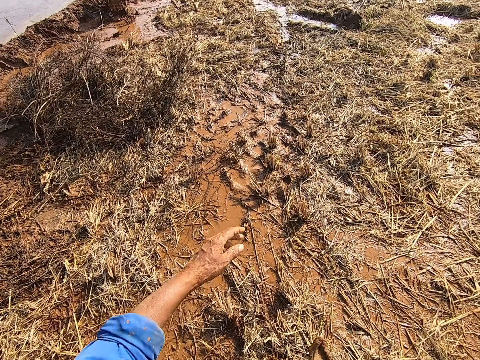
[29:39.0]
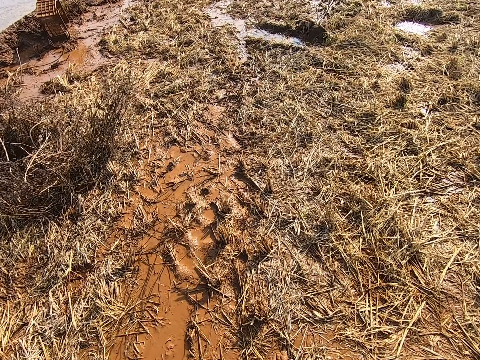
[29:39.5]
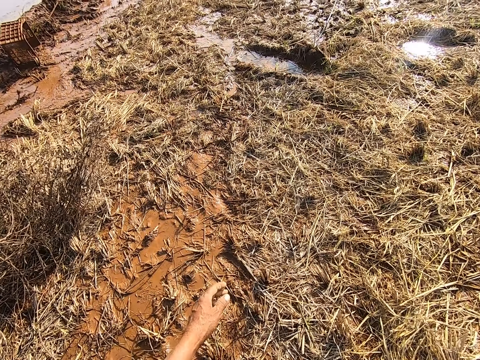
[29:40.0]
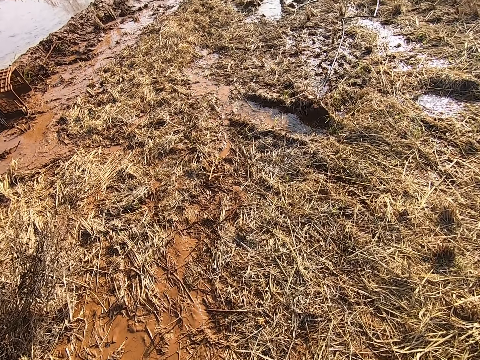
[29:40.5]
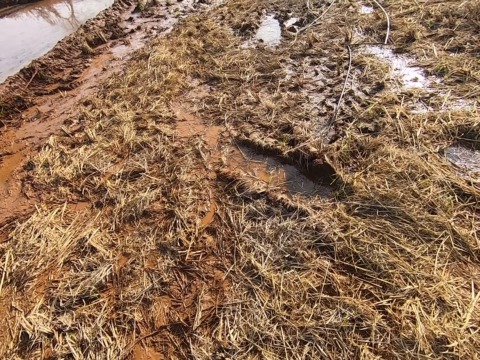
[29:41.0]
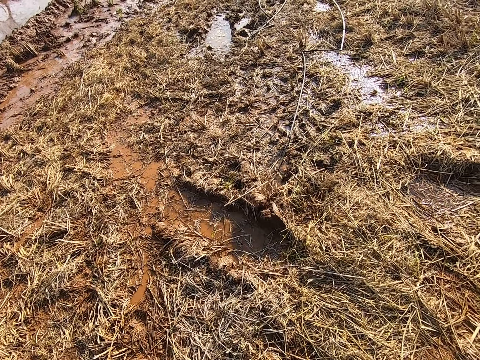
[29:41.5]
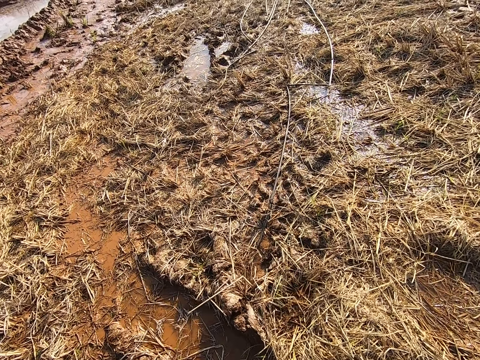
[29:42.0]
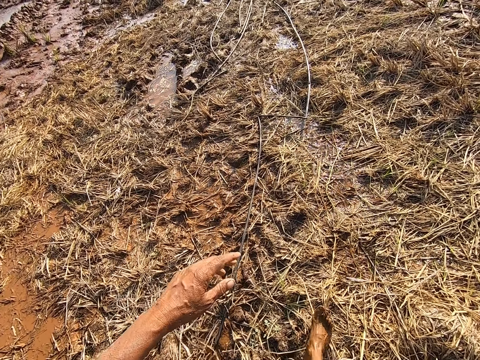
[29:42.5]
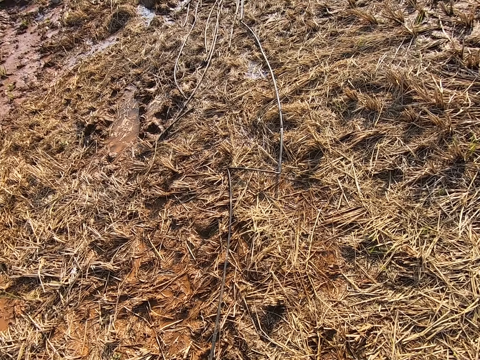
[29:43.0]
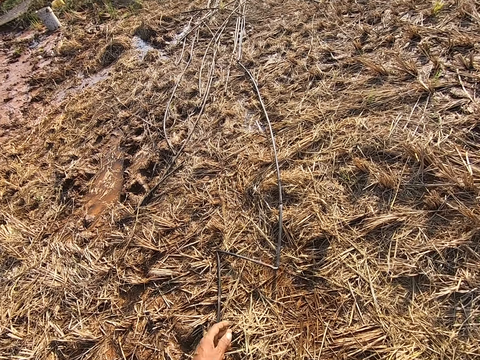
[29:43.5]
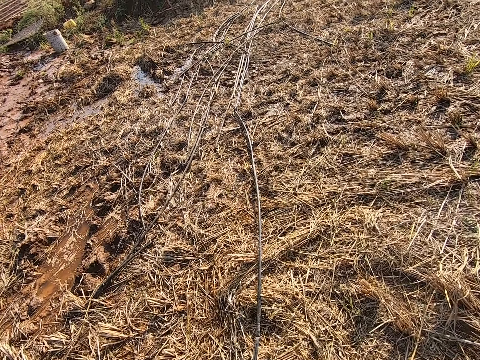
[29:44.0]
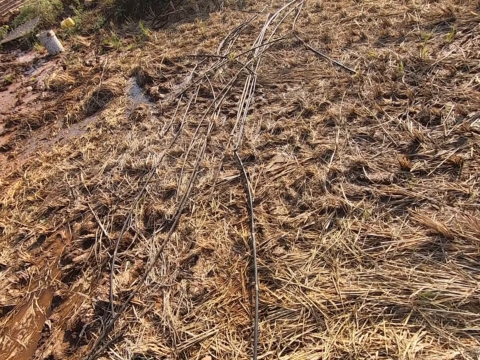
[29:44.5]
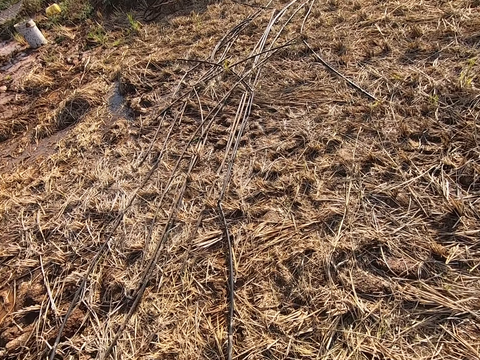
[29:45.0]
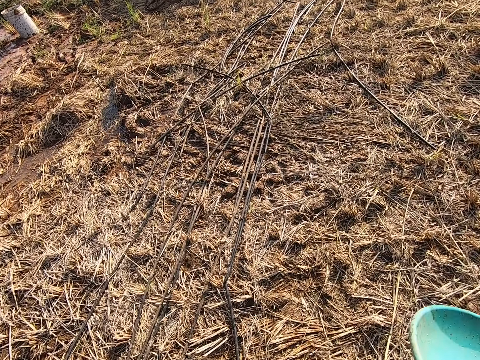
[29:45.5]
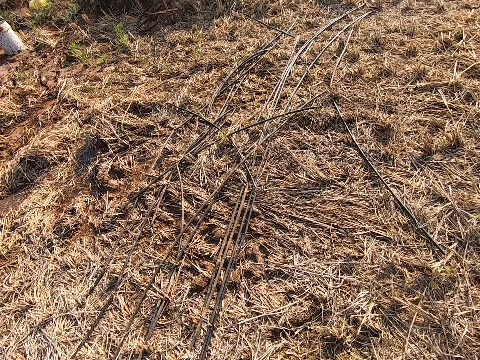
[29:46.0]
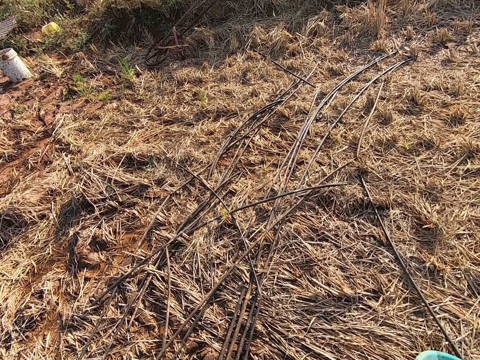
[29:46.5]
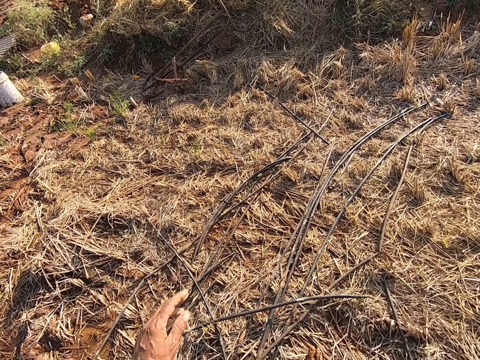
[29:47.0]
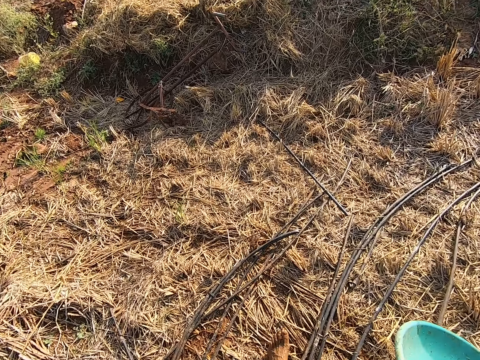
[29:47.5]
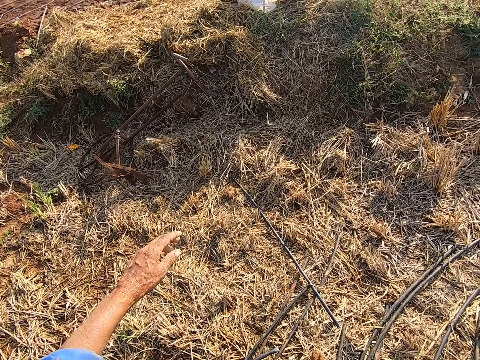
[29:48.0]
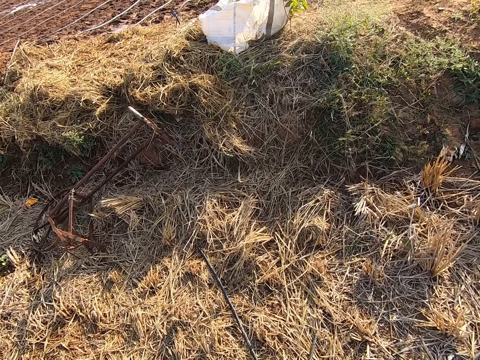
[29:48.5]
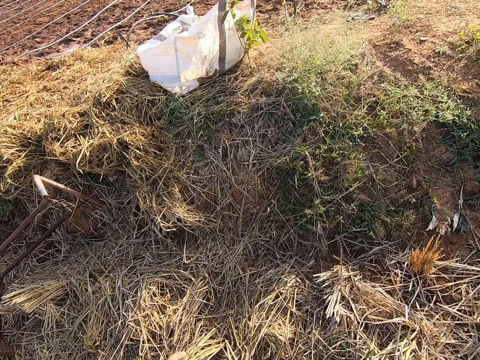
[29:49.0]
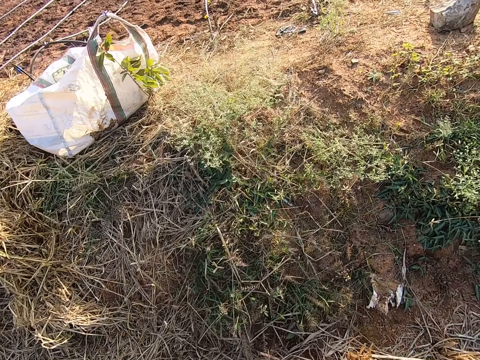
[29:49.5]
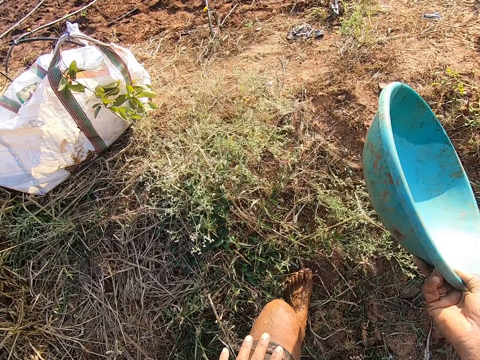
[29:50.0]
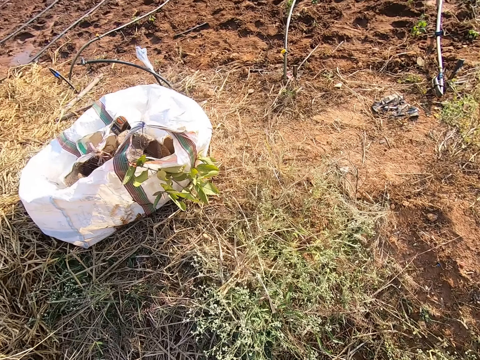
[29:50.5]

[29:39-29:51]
The camera wearer walks along the pond.

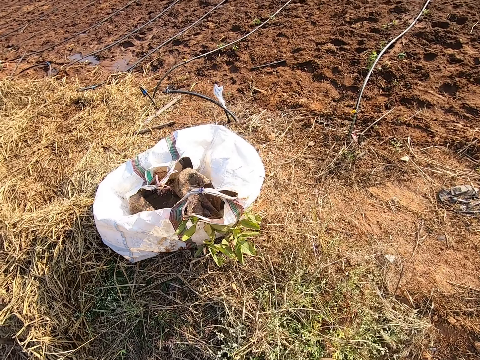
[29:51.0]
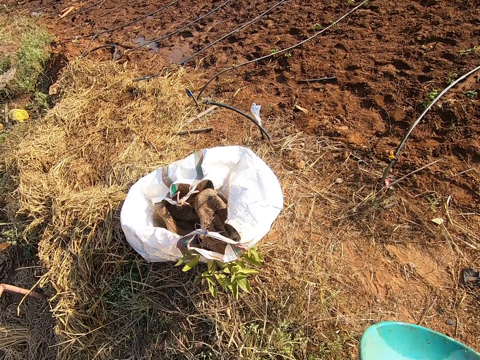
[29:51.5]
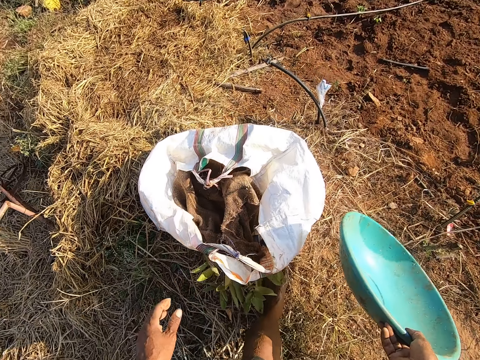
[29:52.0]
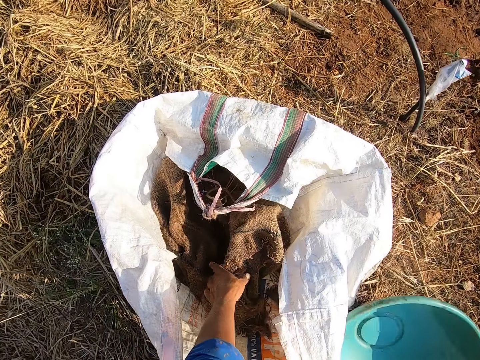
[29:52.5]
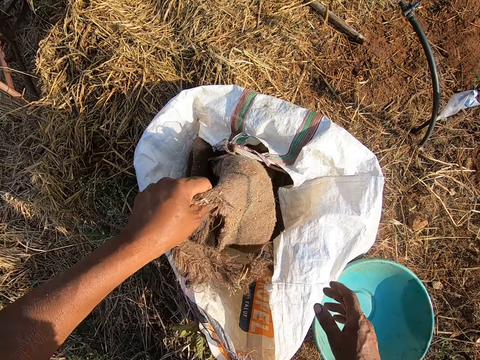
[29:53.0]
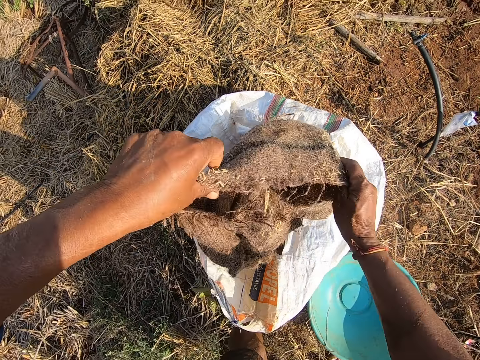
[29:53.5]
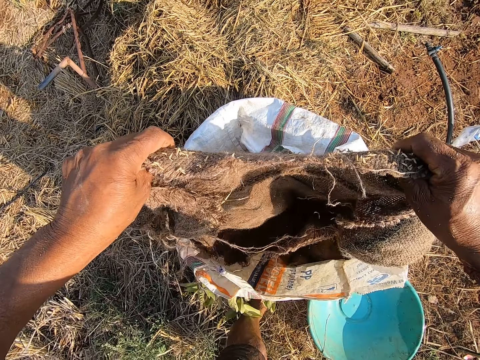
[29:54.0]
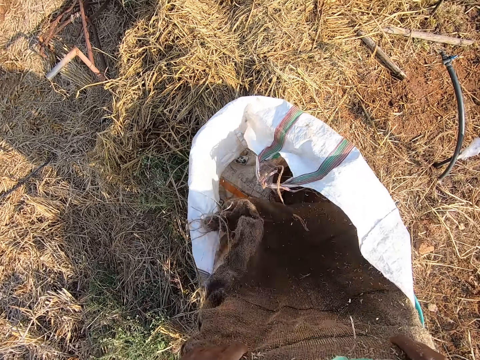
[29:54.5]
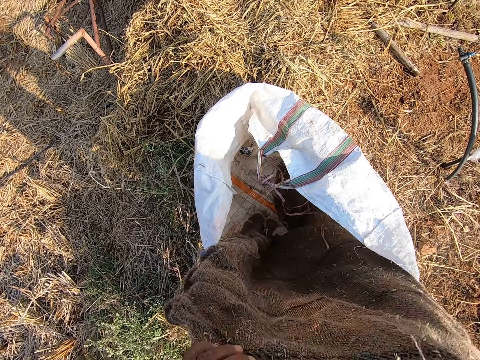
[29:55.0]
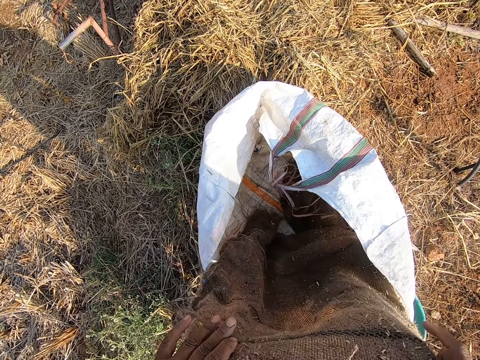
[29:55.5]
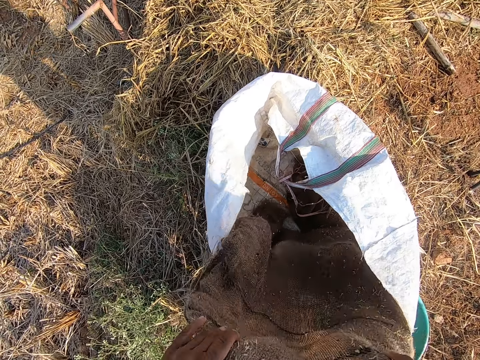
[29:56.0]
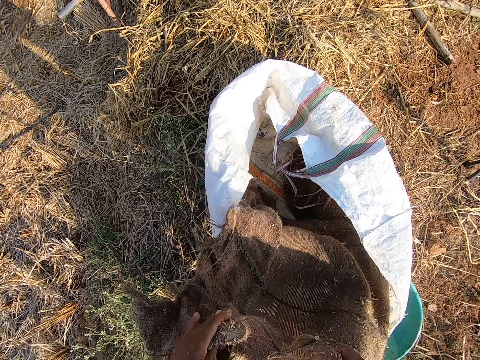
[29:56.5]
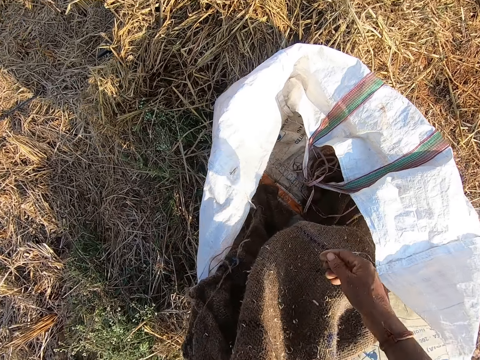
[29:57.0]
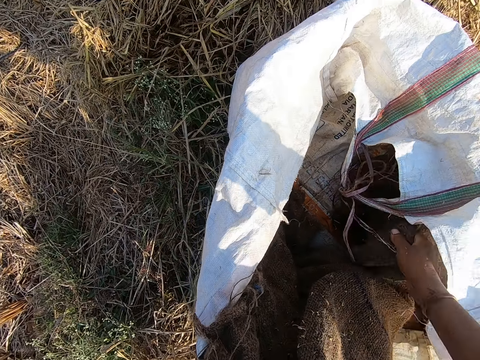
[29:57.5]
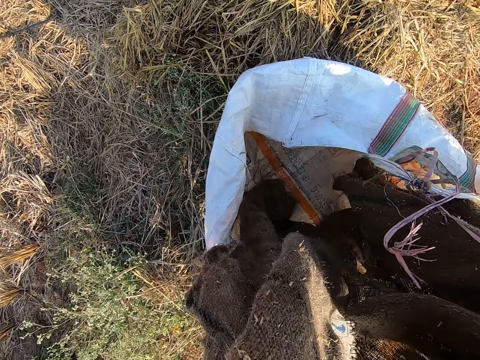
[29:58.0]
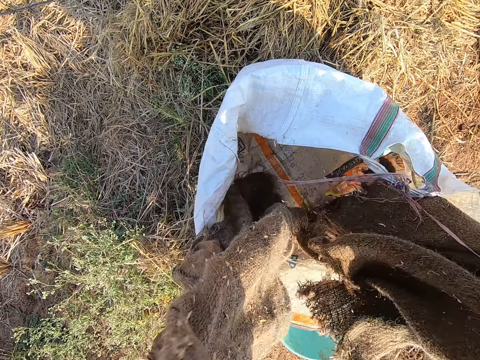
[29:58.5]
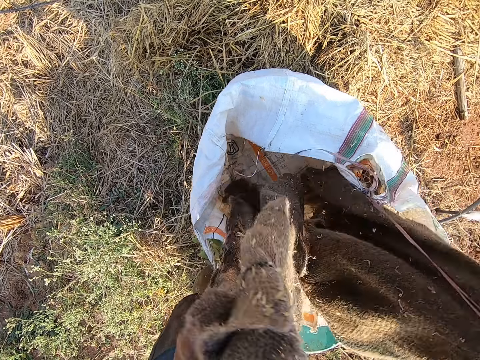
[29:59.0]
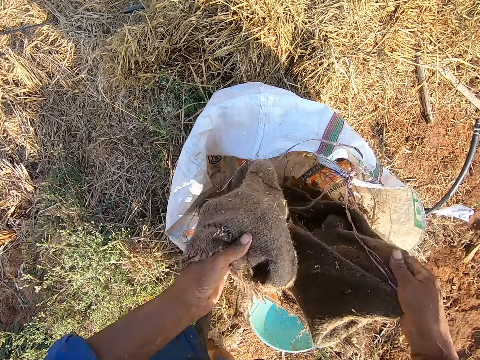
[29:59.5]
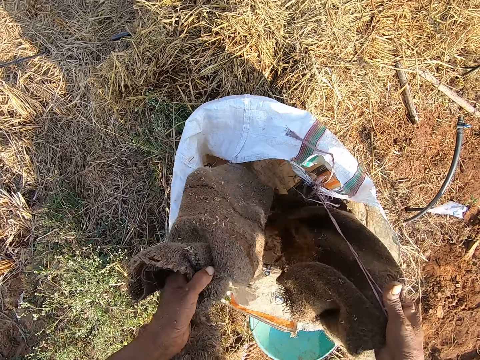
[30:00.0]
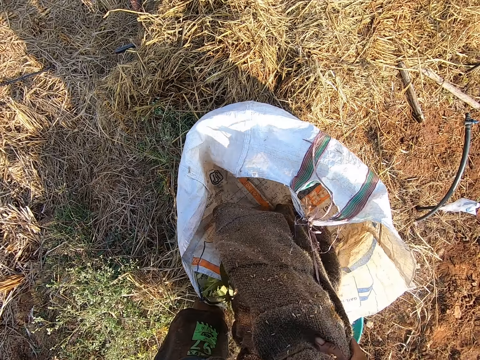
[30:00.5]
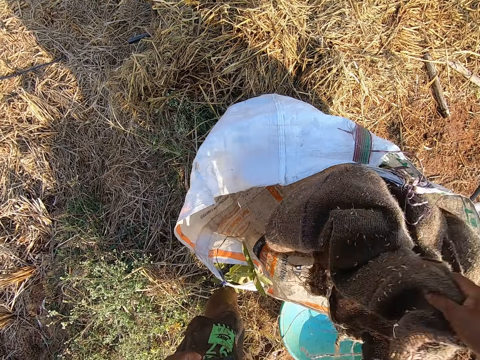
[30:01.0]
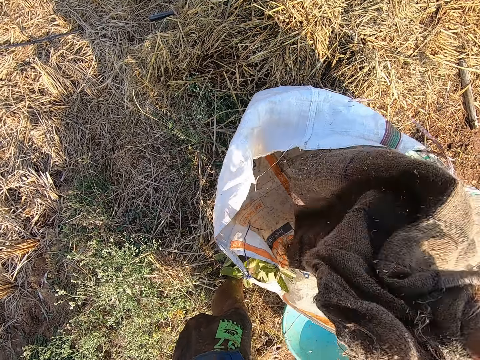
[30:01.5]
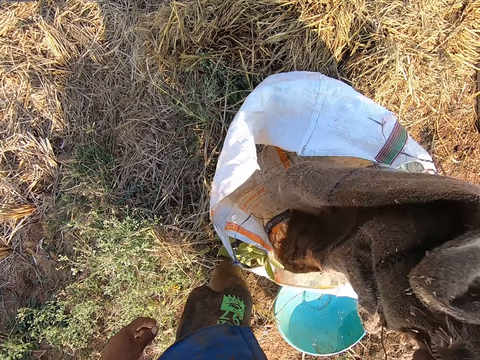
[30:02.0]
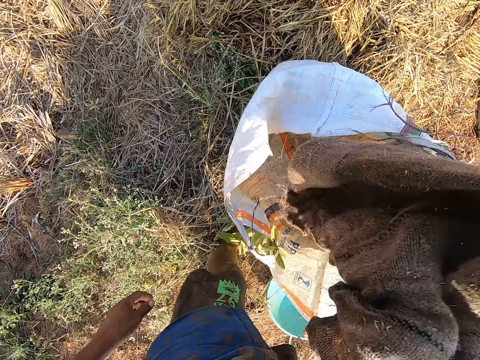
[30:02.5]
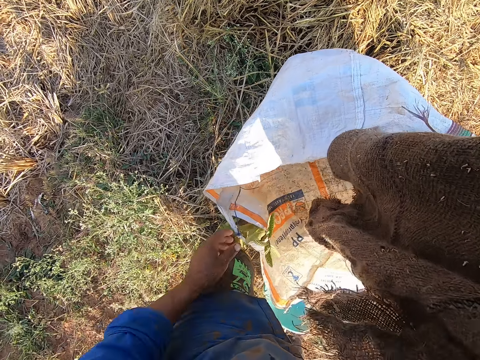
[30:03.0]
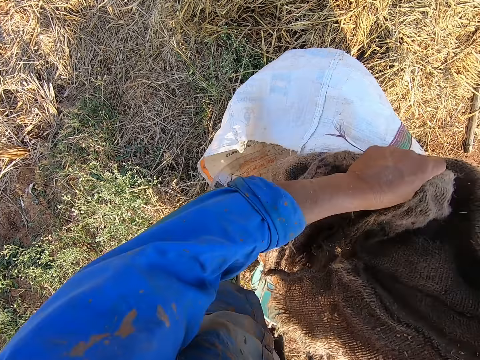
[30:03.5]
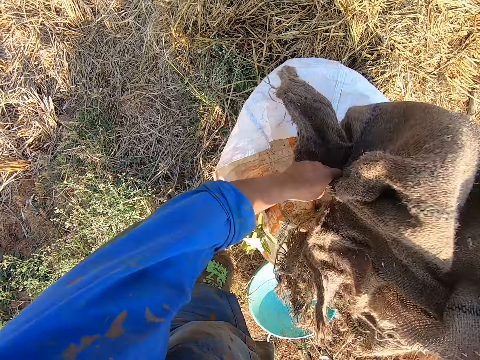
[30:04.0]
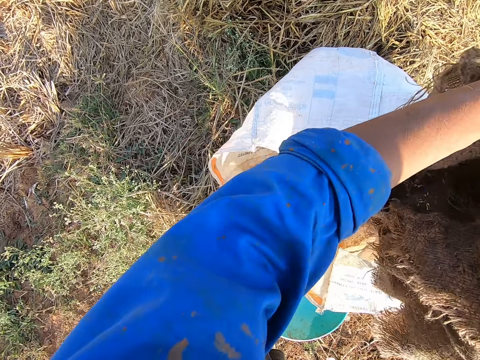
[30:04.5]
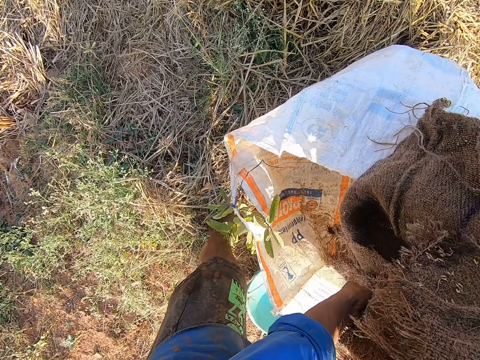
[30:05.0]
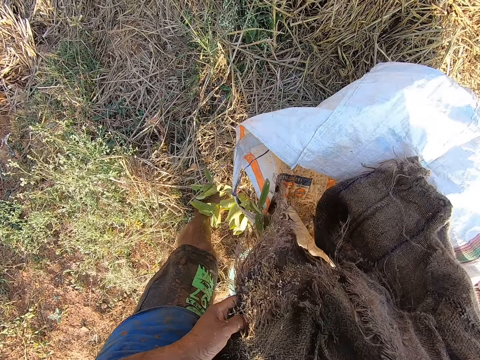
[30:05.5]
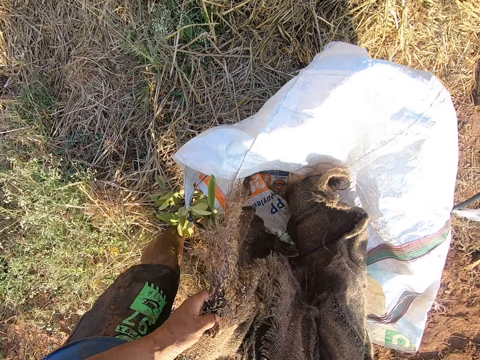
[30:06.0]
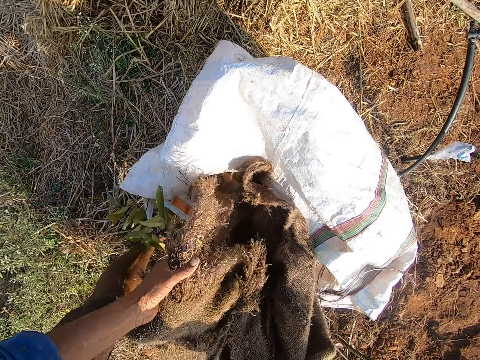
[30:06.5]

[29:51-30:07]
The camera wearer drops the bowl on the ground with his right hand. He pulls up a grain sack from a bag on the floor with his left hand. He opens the sack. He dusts the sack with his hands. He shakes the sack. He pulls up a sack from the bag on the floor with his right hand. He shakes the sacks. He dusts the sacks with his hands. He passes the sack to his right hand from his left hand. He dusts the sack with his right hand. He dusts the sacks with his hands.
